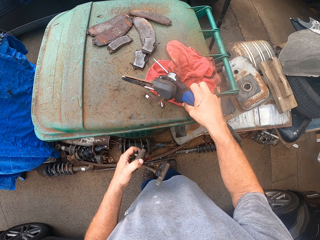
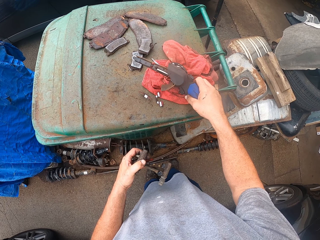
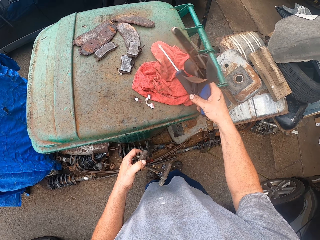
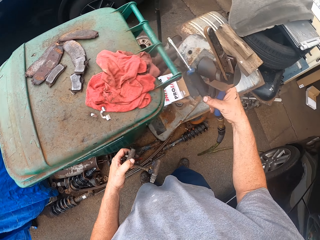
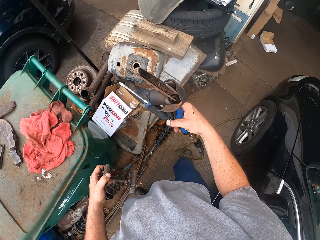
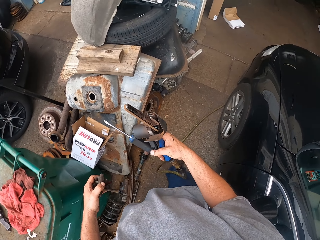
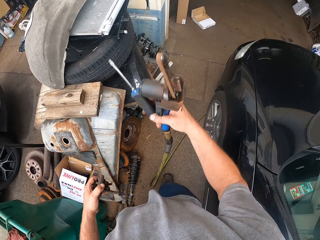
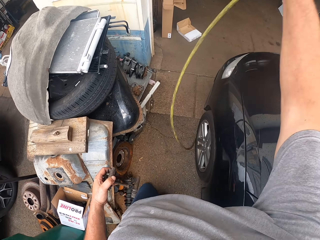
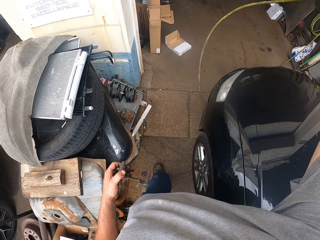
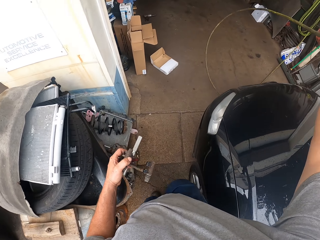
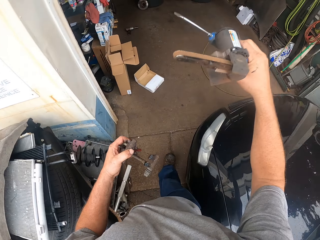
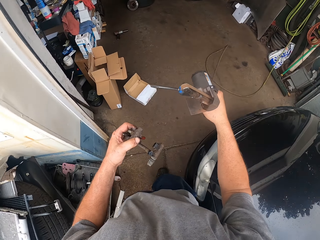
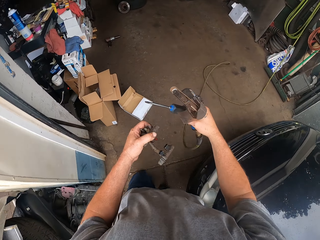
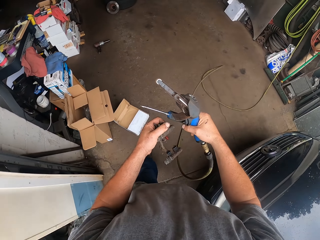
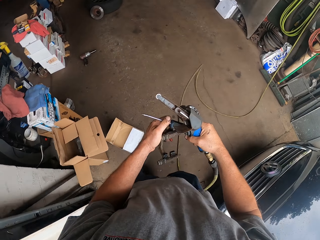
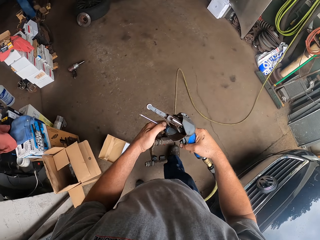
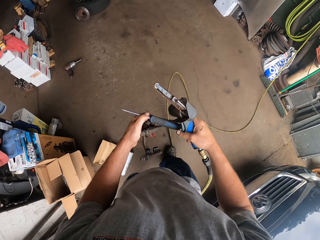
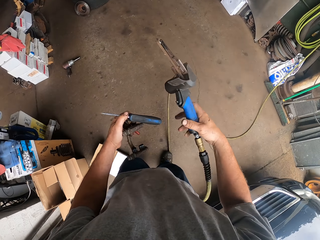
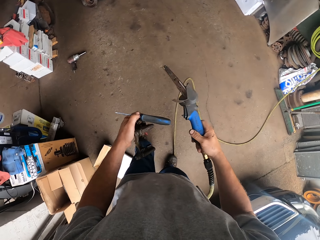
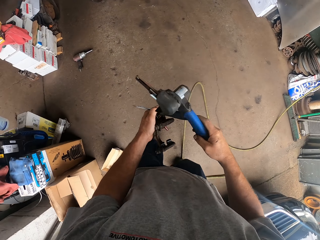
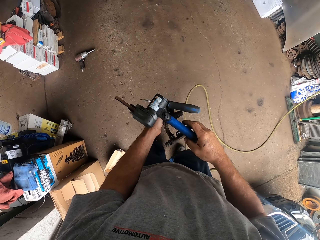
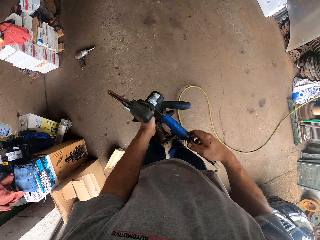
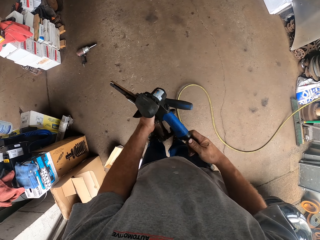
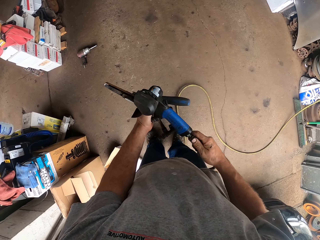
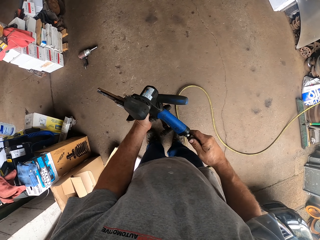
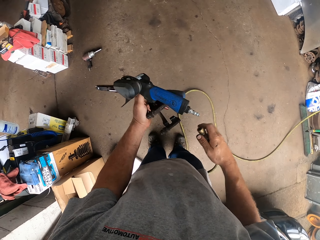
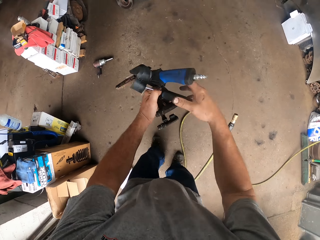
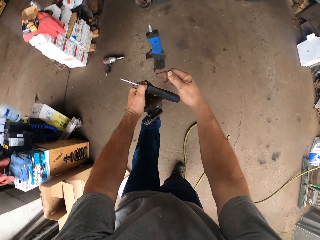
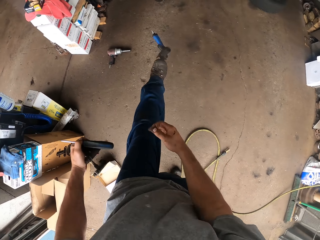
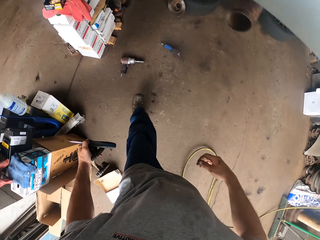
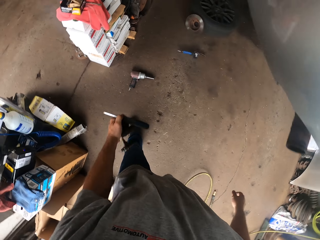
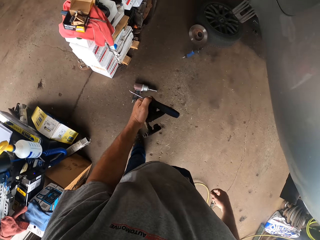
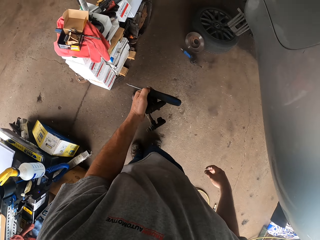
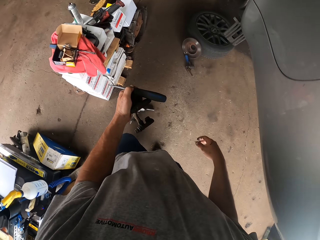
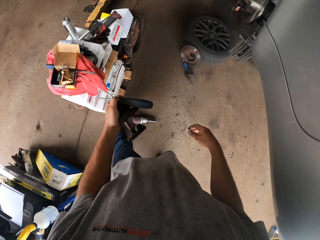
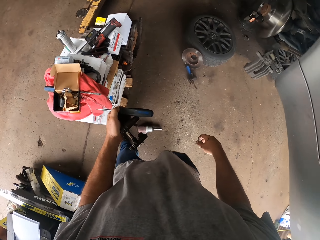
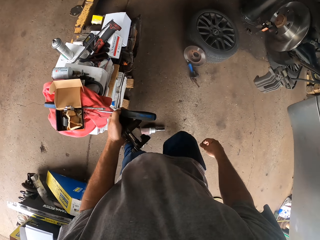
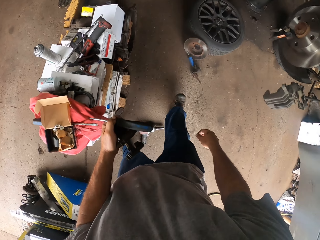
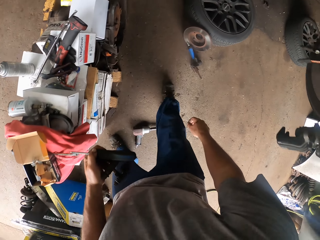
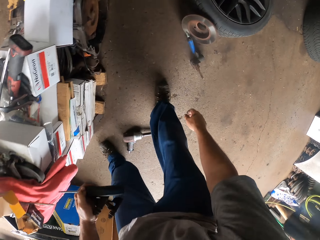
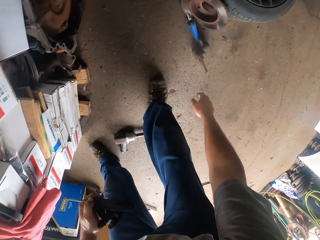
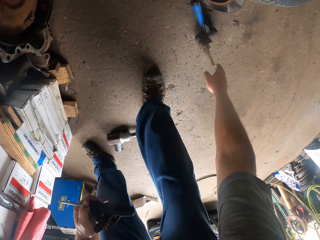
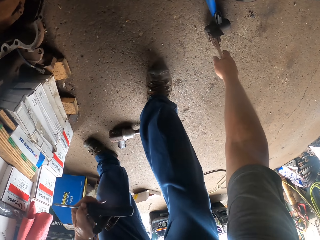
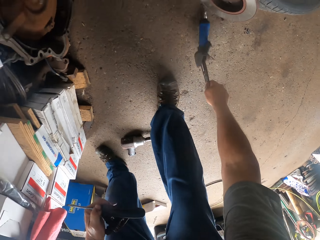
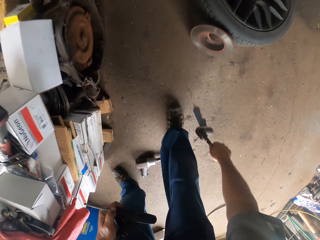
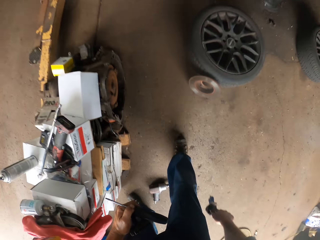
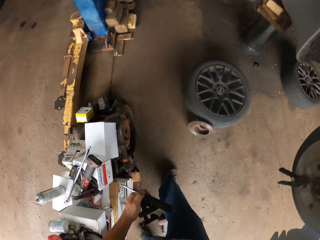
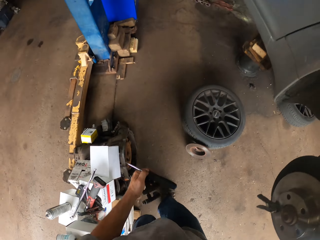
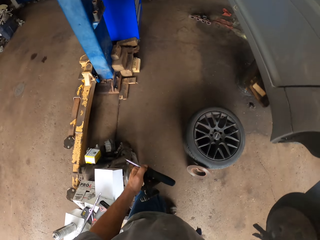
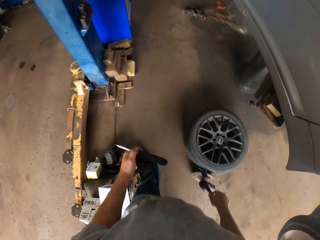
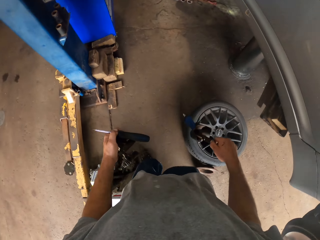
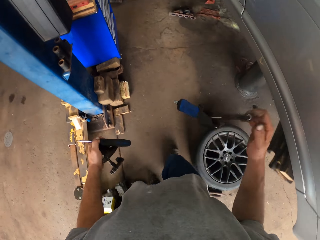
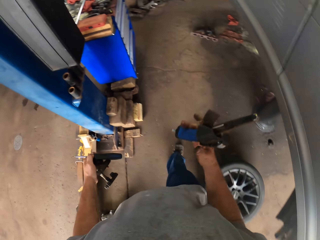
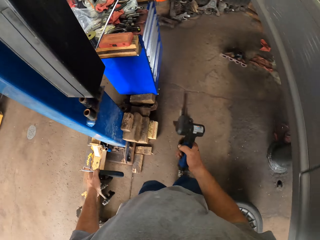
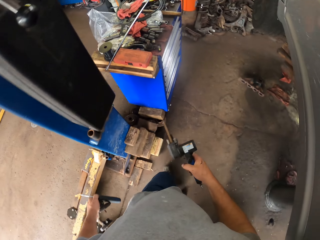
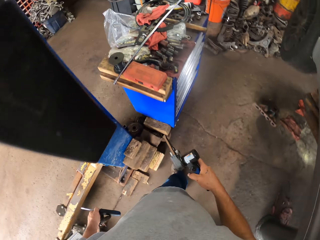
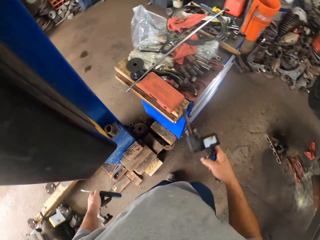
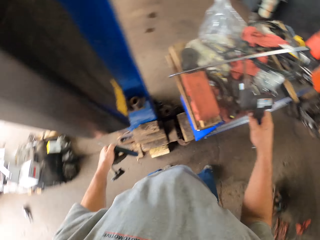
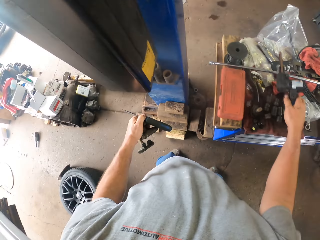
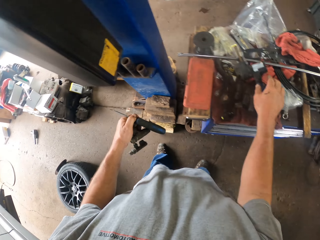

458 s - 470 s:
The camera wearer picks up the pliers. They walk around. They lift something. They take the screwdriver. They separate something from a cord. They drop something. They move forward. They pick up something. They walk around. They reposition something.

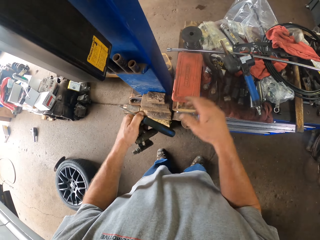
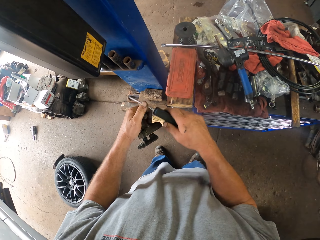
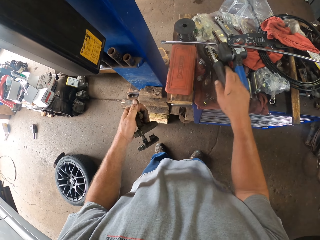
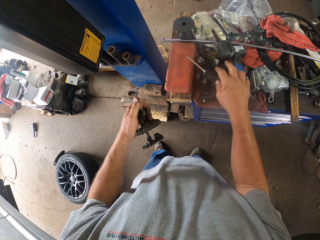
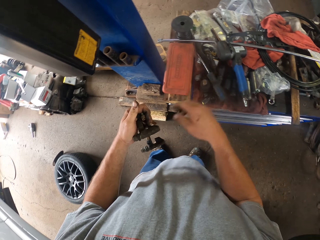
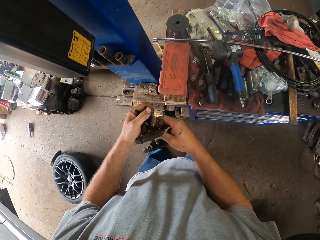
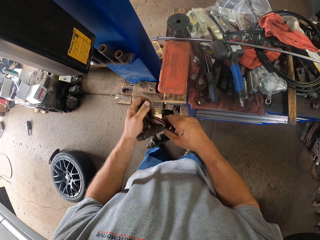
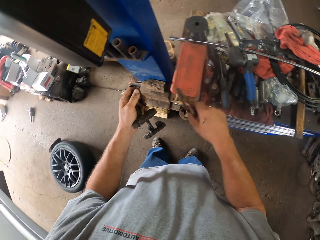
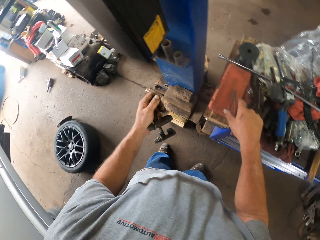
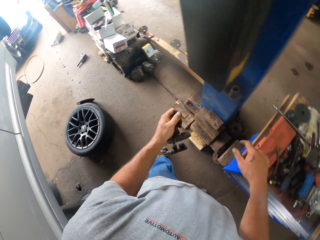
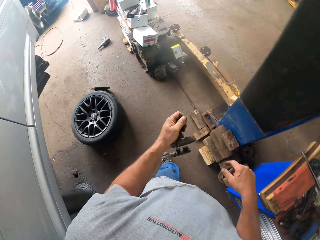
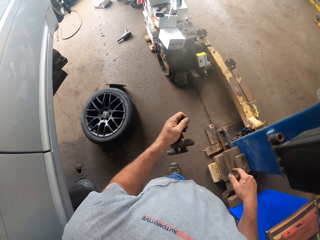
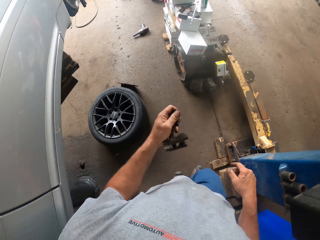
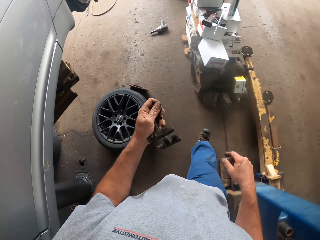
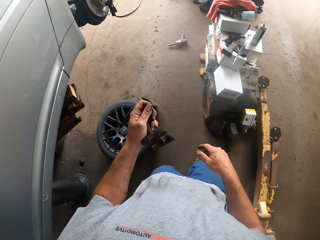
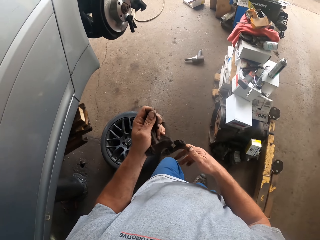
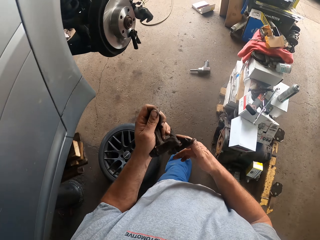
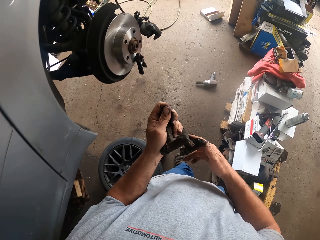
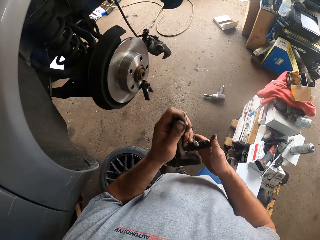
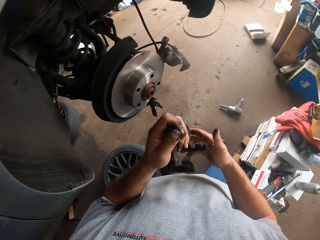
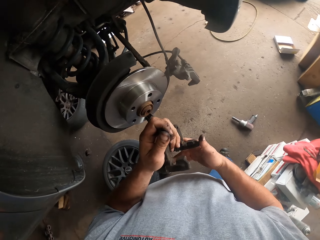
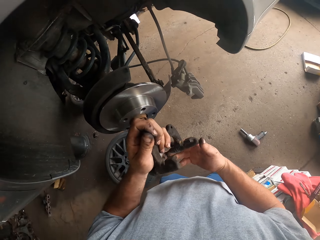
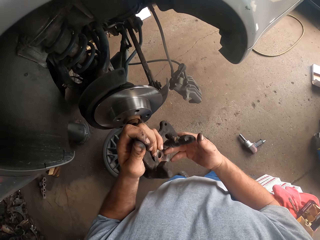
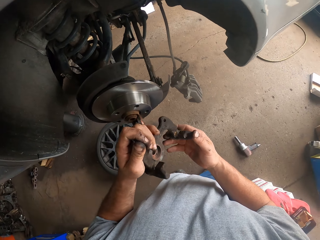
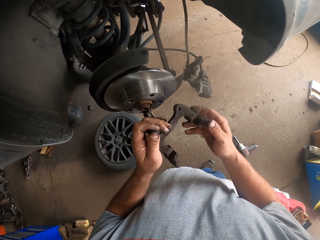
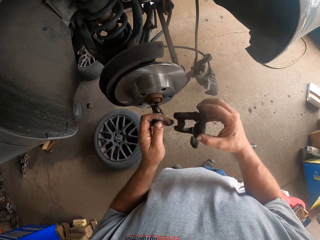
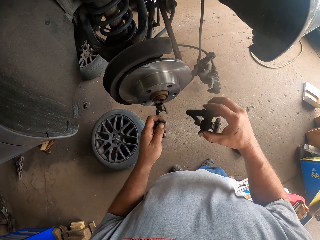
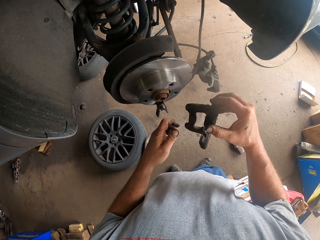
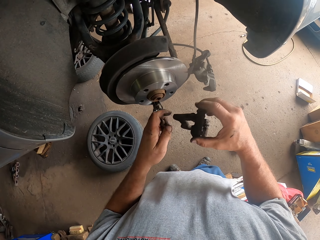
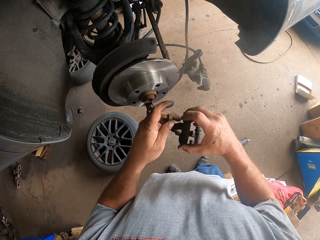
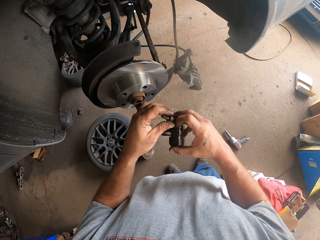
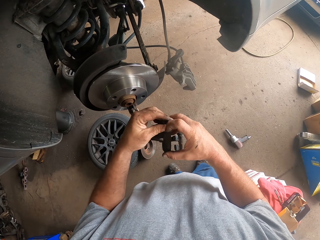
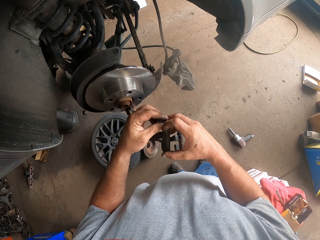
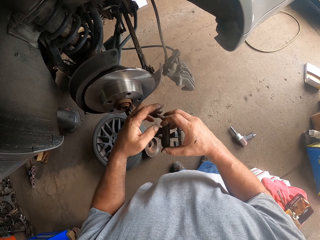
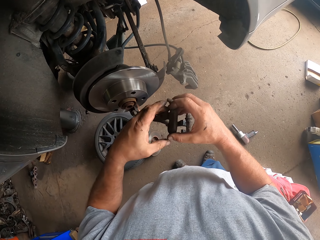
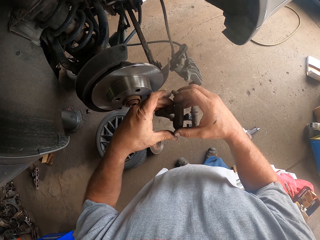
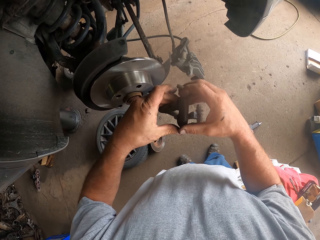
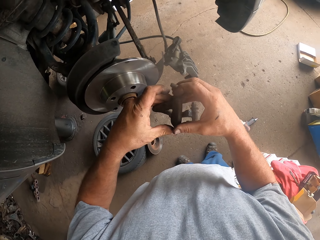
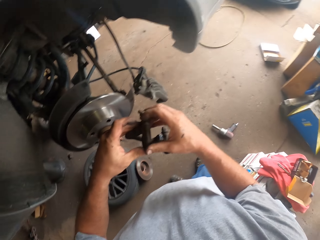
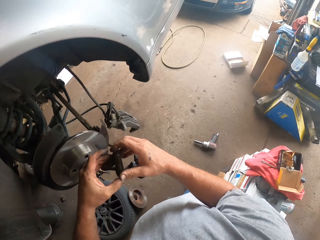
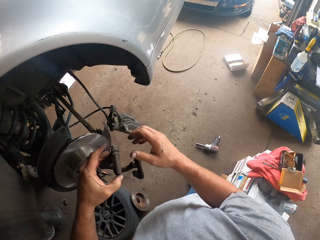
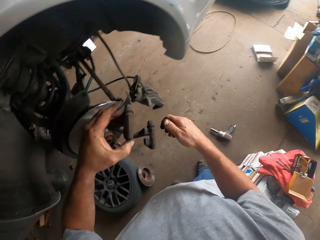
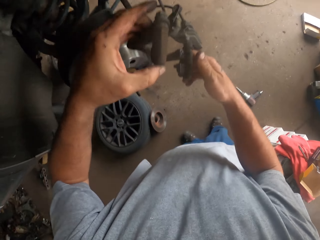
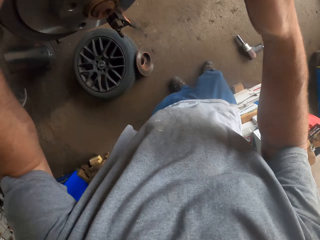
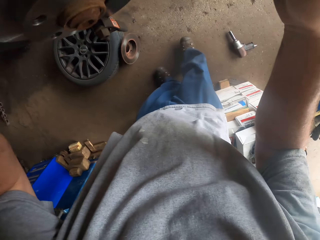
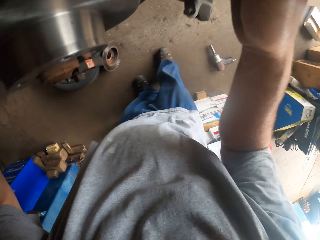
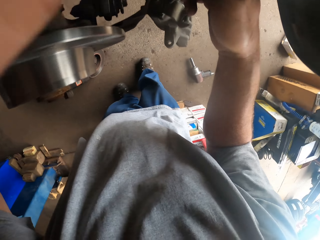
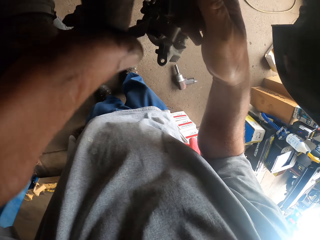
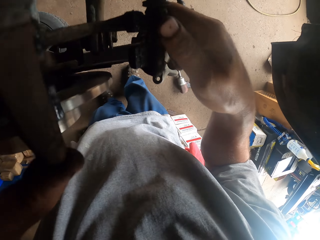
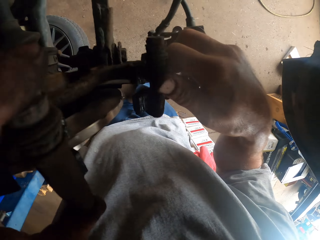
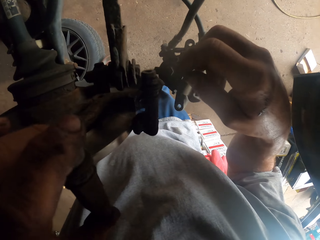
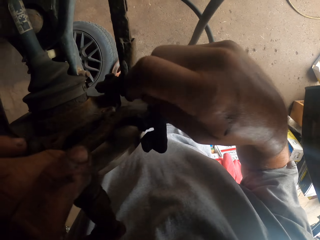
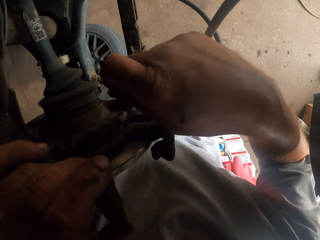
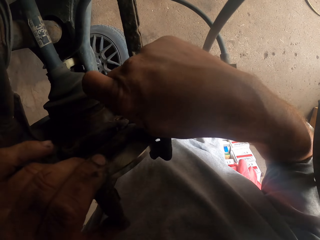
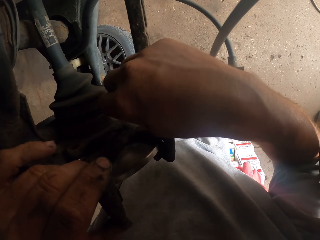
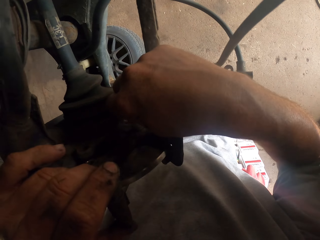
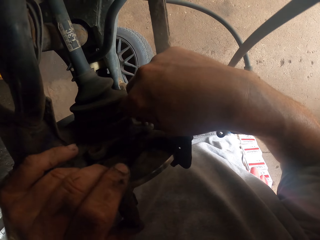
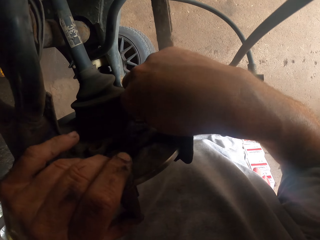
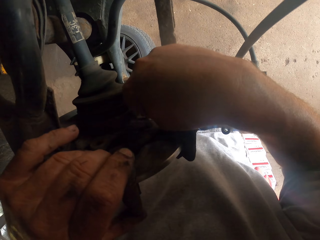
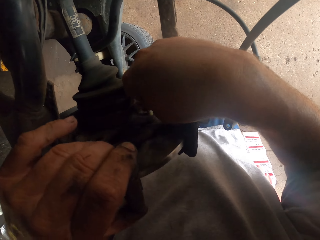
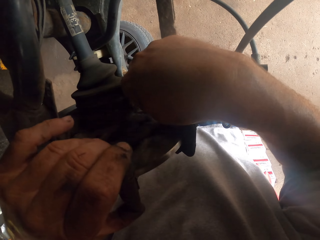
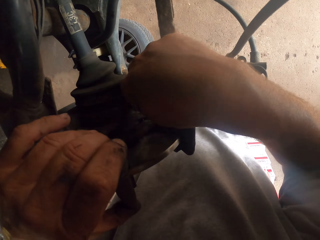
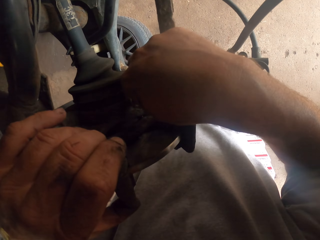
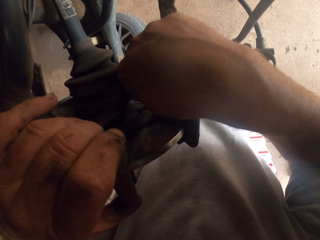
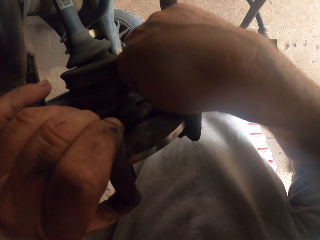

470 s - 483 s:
The camera wearer puts the drill down. They pick up the screwdriver. They drop the screwdriver. They take the pliers. They drop the pliers. They walk around. They hold something. They take the bolt. They hold something. They fix something on the car.
